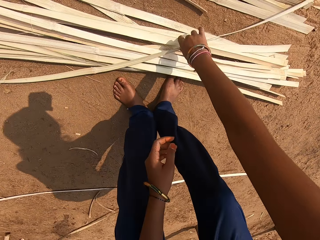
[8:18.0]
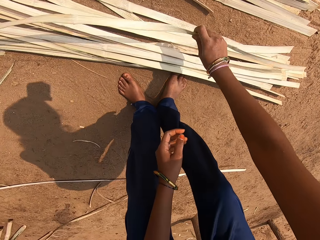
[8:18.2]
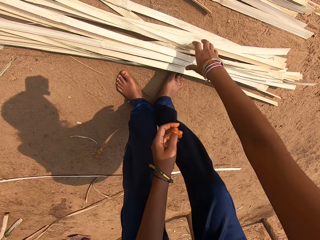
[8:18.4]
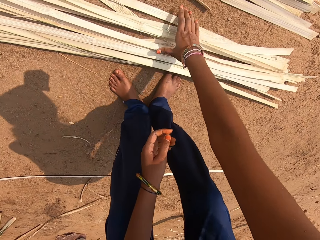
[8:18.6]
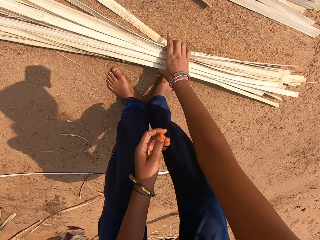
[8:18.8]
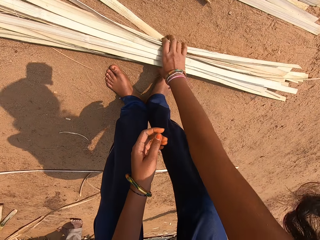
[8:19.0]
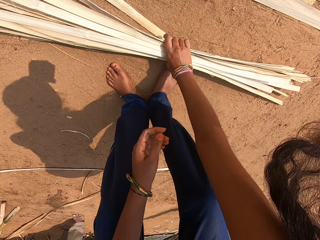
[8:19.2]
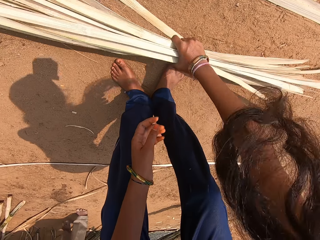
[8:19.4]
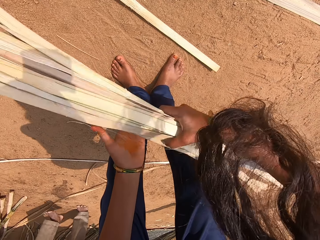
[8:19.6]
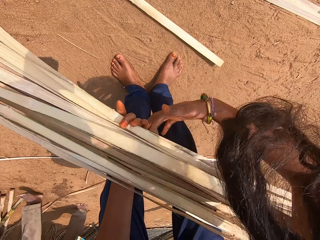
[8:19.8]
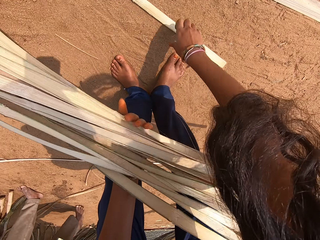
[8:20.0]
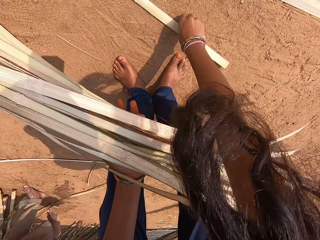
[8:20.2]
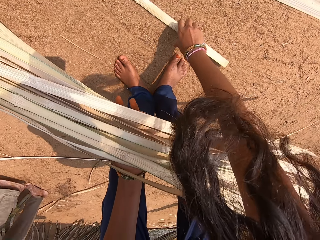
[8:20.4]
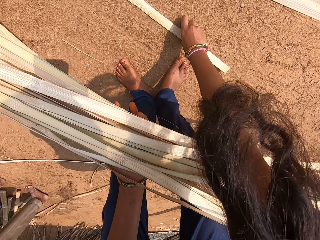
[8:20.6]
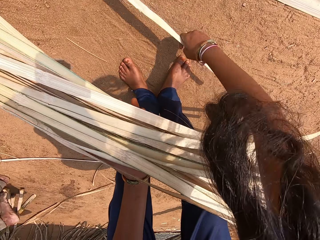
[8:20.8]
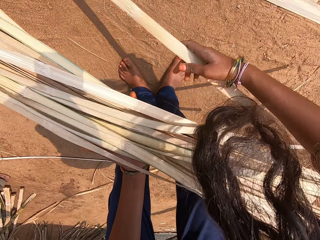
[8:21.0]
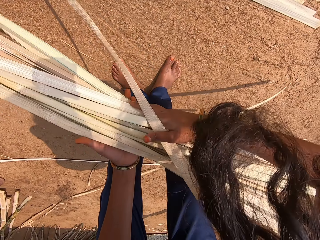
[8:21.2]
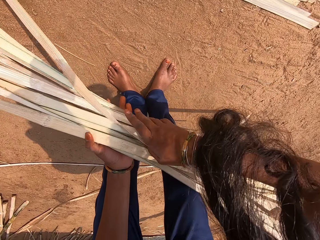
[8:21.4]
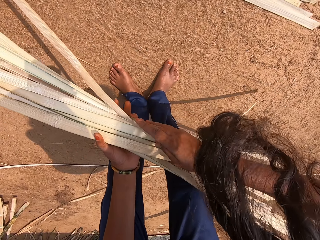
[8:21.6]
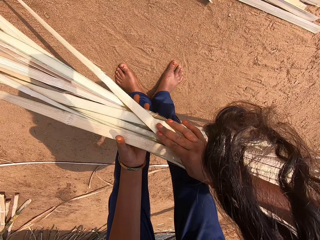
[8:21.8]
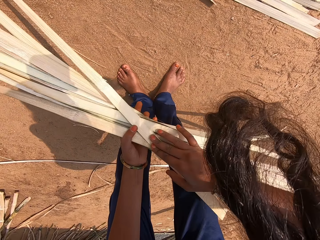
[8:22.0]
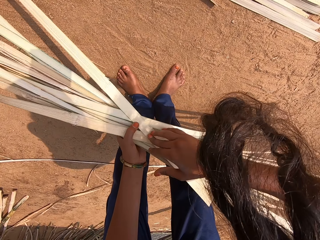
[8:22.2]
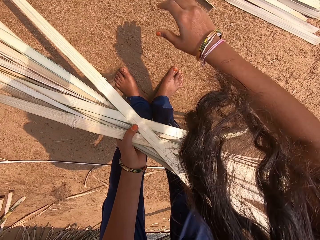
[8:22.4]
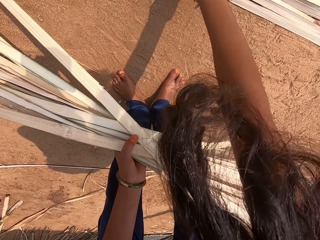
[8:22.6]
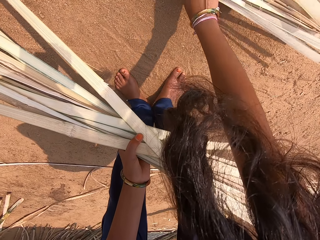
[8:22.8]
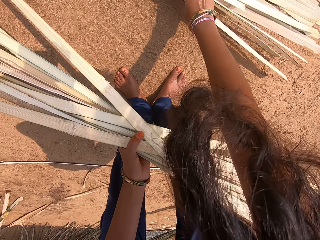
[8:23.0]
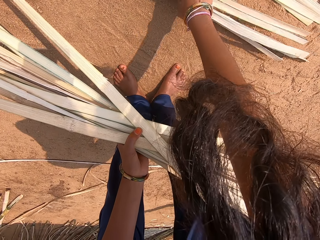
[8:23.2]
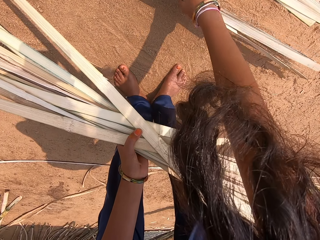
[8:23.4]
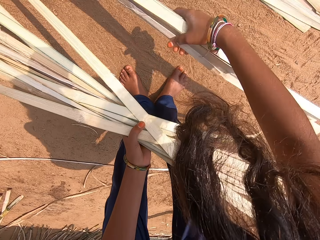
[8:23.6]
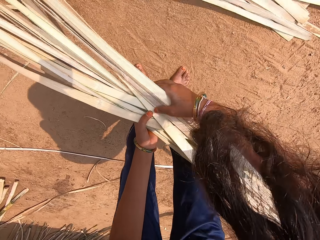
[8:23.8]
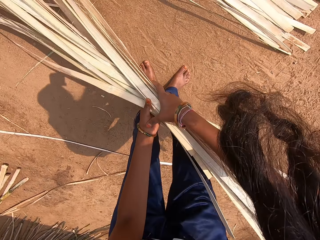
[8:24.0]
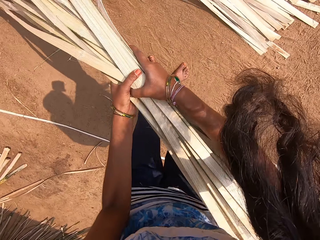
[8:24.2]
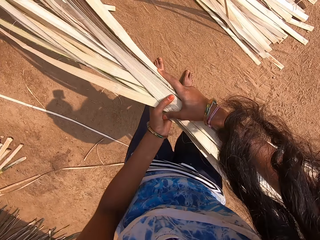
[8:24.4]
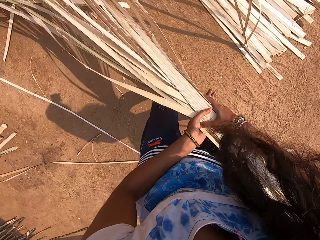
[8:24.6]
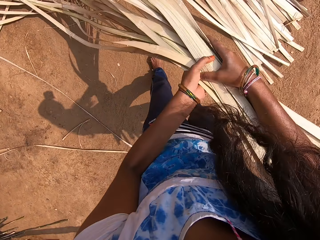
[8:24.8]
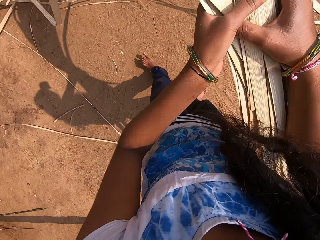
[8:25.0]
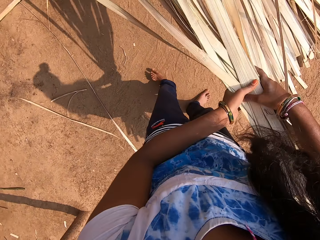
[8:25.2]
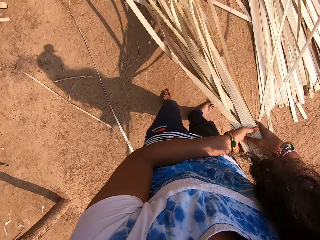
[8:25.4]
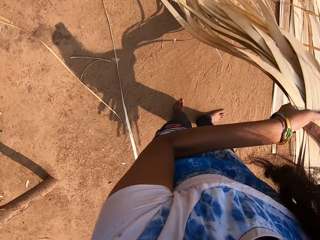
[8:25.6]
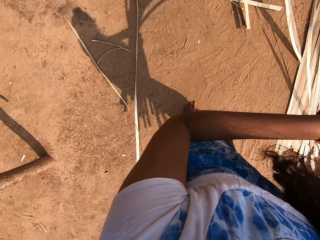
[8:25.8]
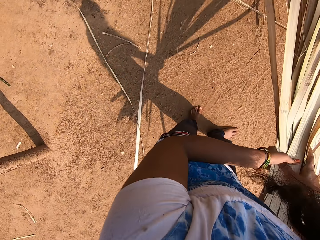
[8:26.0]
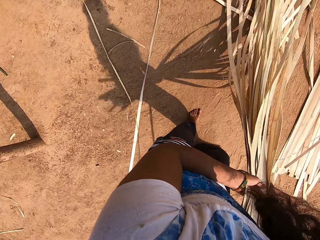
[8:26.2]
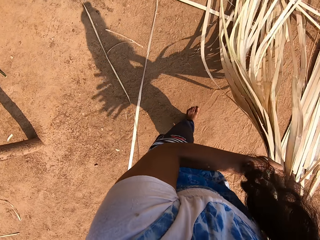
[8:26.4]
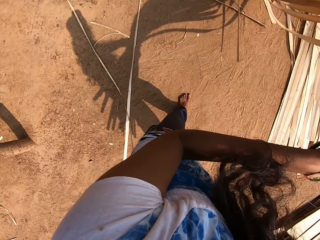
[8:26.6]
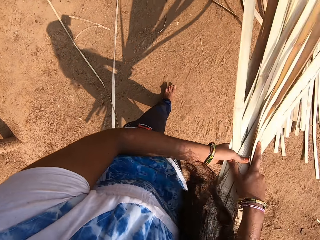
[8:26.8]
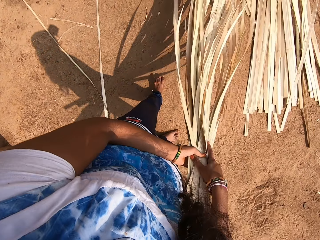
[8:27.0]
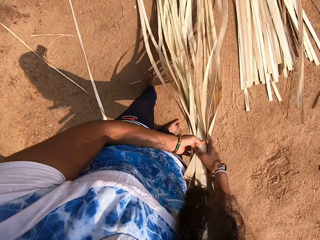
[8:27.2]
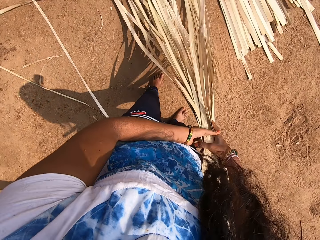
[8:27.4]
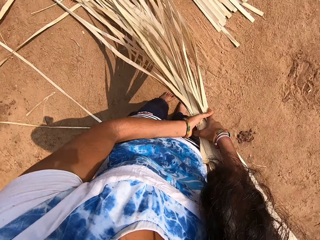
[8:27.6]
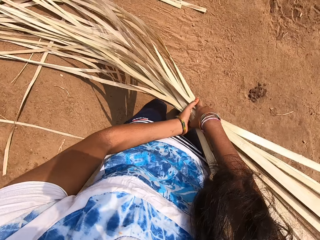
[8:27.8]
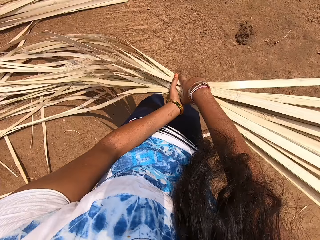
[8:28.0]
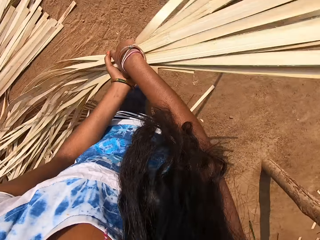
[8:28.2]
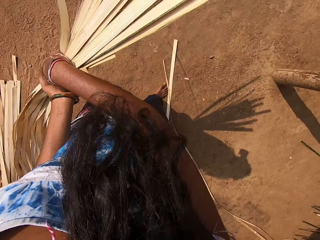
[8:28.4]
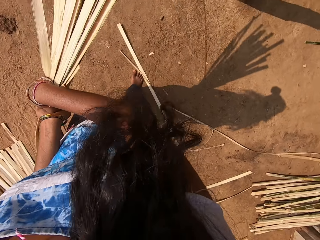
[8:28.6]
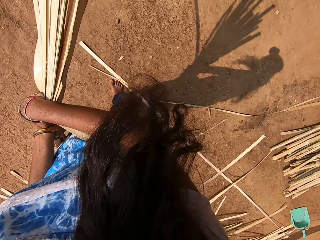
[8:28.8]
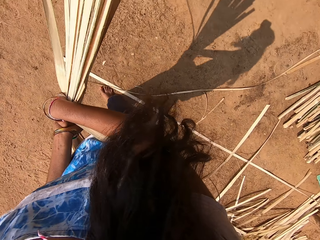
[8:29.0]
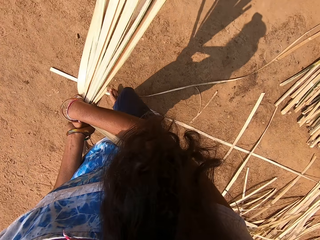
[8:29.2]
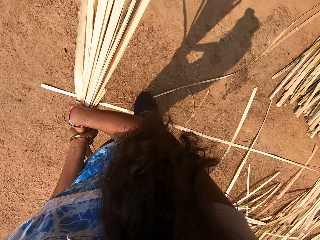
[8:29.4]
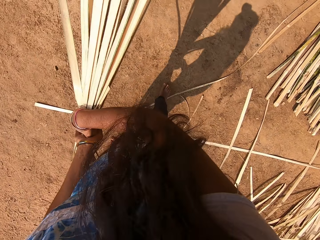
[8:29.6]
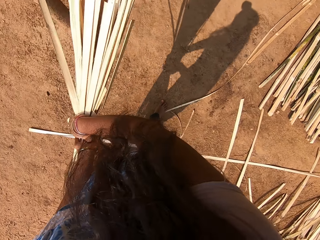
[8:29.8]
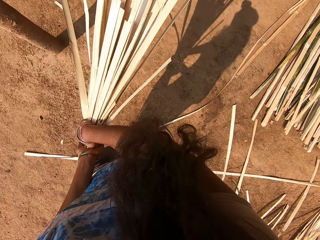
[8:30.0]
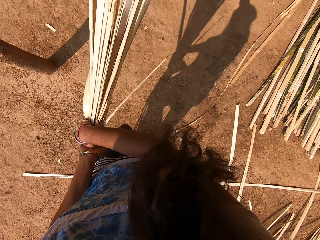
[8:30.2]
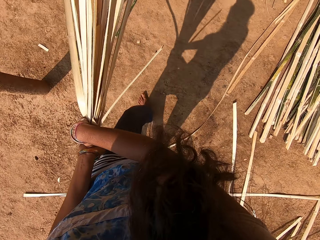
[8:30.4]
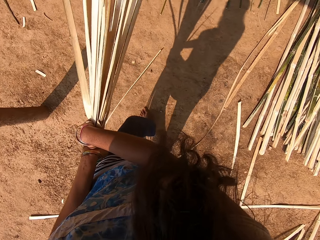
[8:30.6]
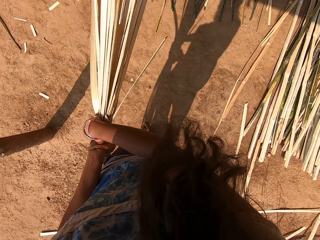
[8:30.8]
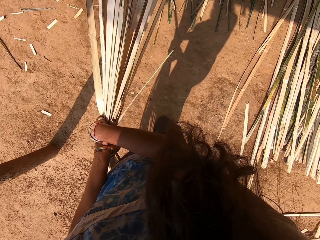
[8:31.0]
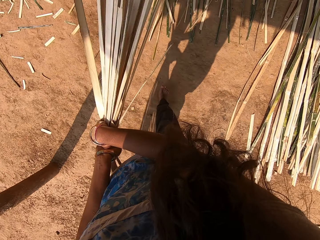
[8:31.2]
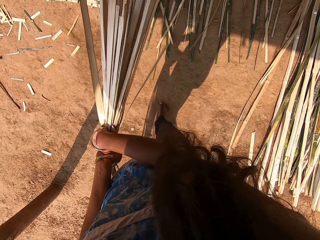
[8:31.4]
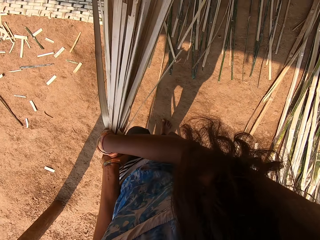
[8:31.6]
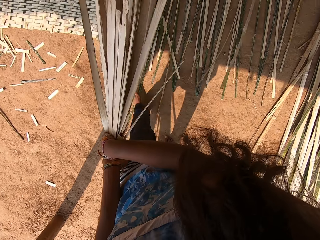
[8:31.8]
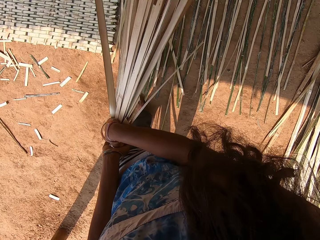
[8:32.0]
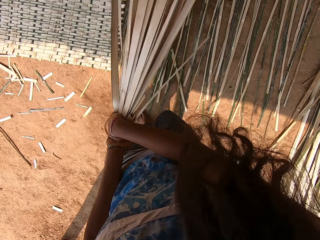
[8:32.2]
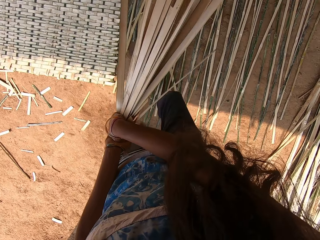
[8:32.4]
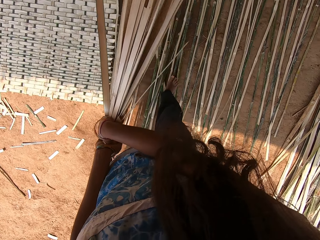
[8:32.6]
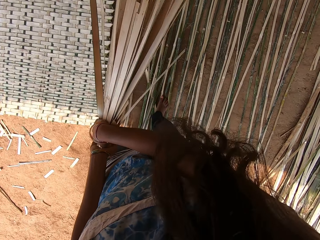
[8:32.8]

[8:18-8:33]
The camera wearer picks up bamboo reeds on the ground. They put the reed in the other hand. They shake the reed. They move back to a weaved mat. They turn around. They walk around.

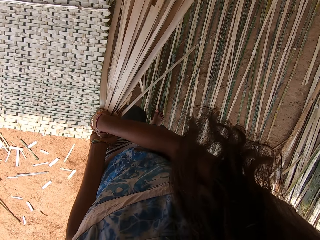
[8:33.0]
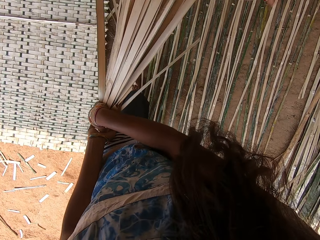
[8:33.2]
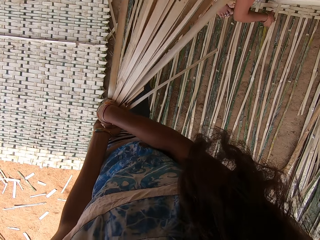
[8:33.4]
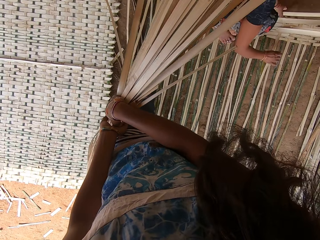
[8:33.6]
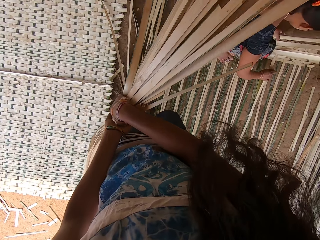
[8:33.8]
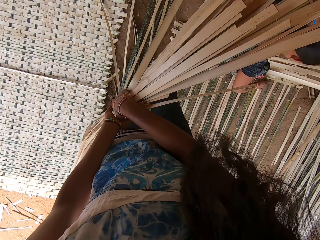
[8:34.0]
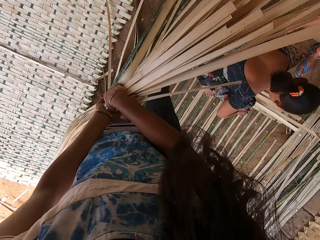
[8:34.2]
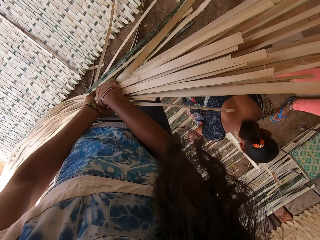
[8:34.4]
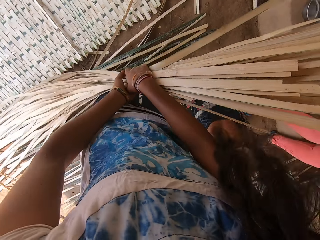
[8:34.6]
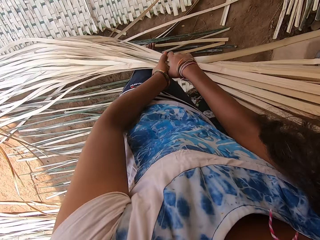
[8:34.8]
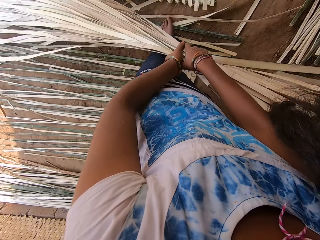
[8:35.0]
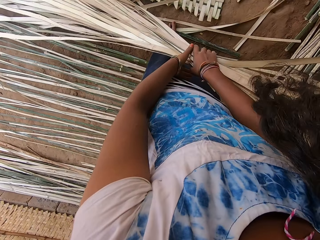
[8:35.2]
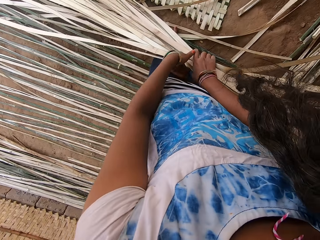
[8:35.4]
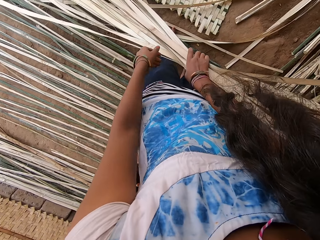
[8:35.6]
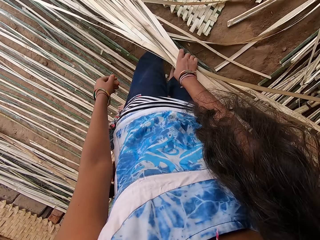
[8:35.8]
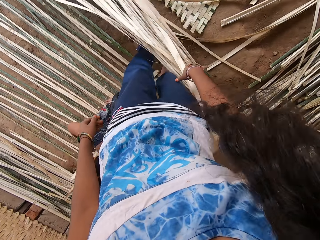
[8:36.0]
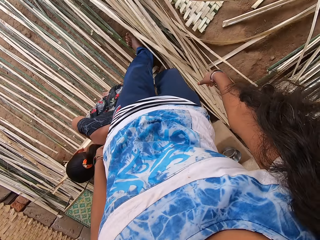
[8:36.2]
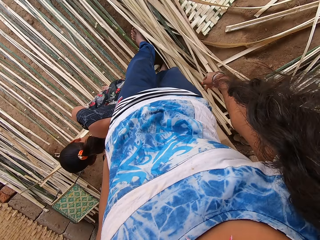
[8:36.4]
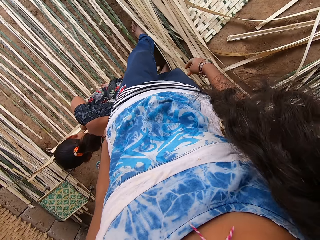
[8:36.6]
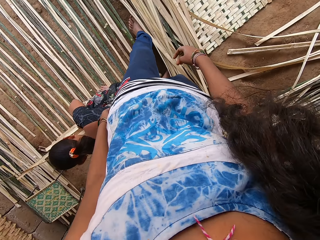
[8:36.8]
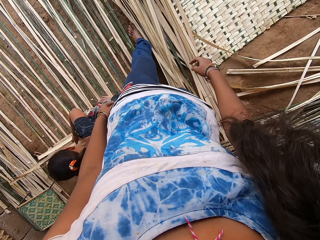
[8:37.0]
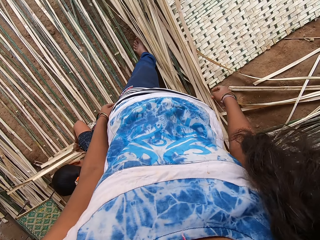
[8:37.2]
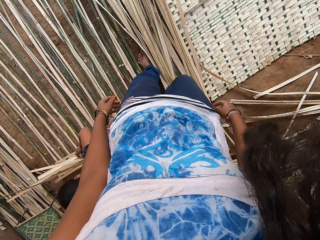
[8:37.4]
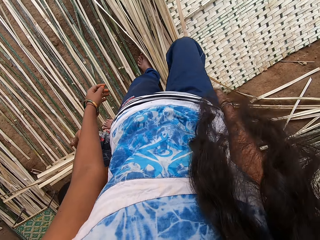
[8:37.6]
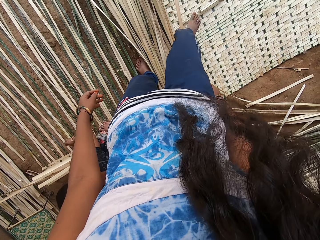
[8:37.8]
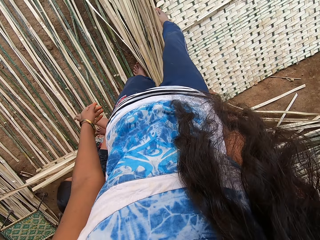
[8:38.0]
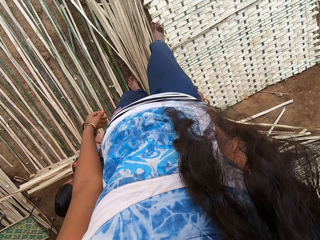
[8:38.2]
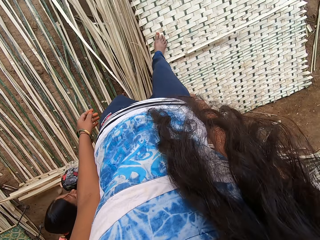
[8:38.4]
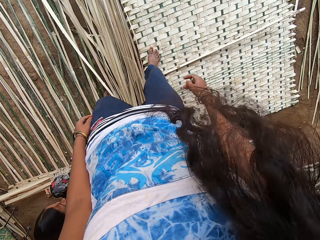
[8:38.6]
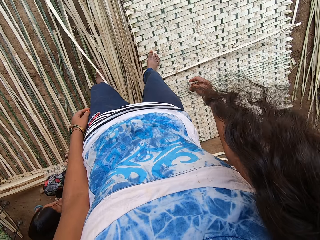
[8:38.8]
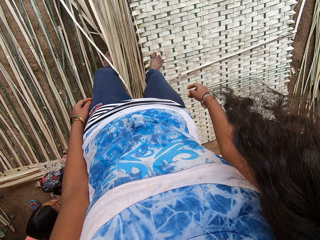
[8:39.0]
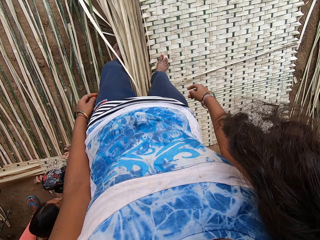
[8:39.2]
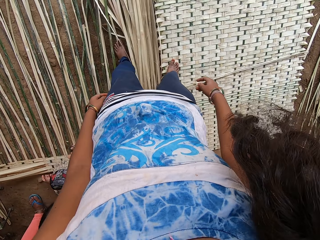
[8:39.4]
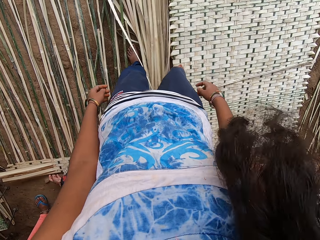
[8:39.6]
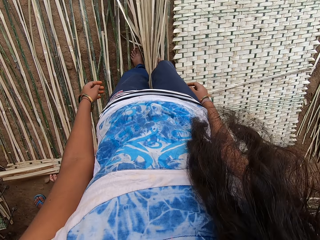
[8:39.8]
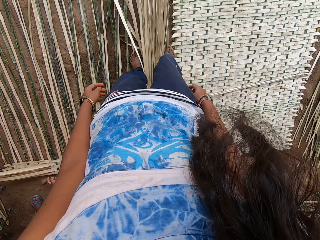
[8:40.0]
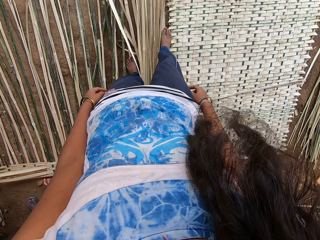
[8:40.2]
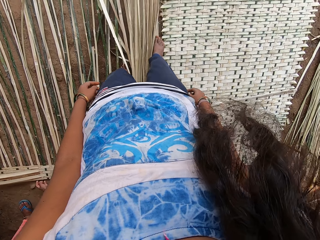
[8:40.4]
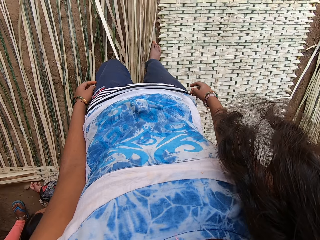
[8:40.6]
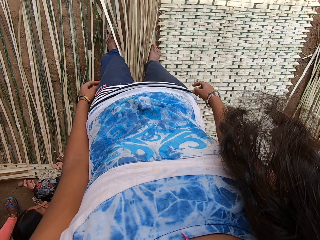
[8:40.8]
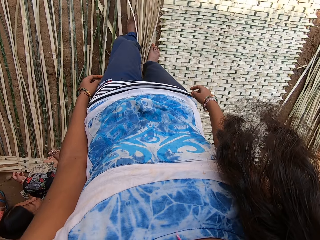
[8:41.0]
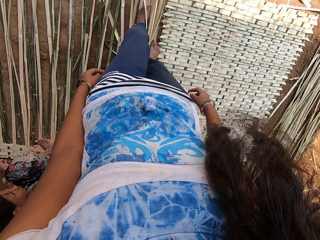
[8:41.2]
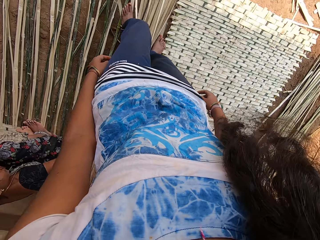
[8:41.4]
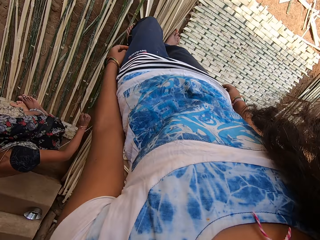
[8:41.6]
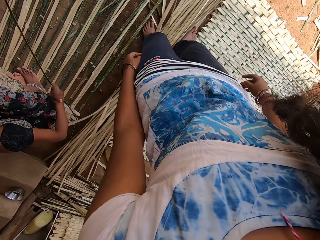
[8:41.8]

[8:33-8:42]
The camera wearer drops bamboo reeds on the ground. She sorts the bamboo reeds. She kicks the reed with her leg.
